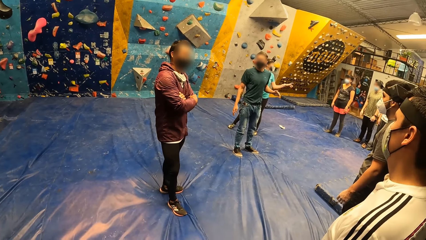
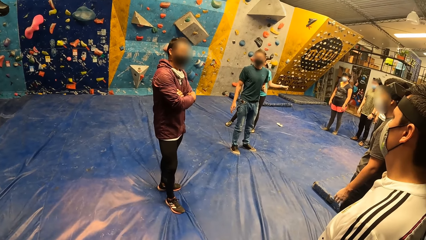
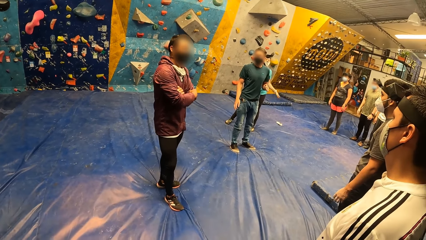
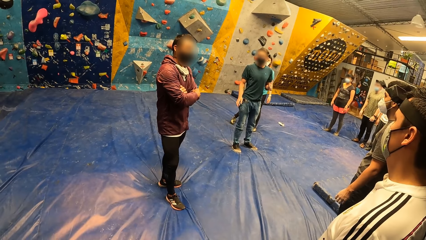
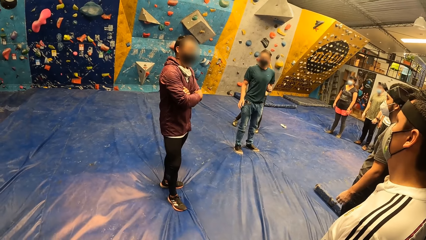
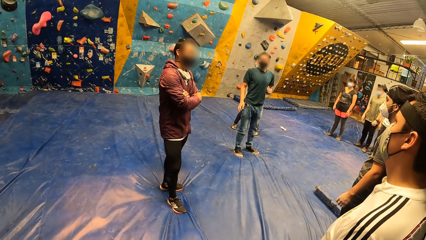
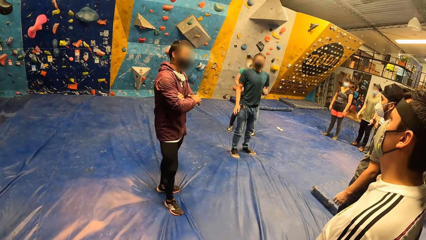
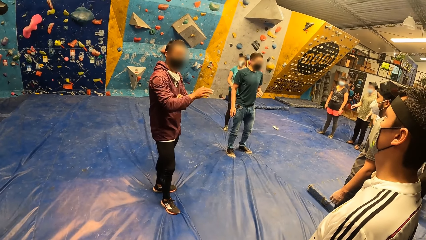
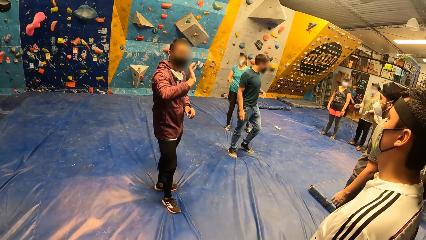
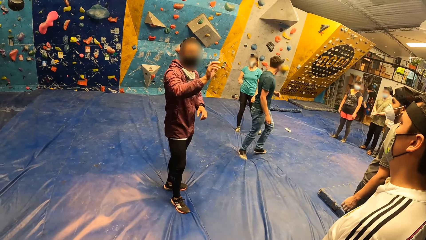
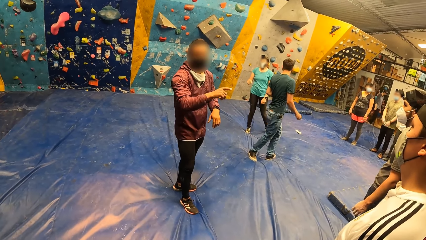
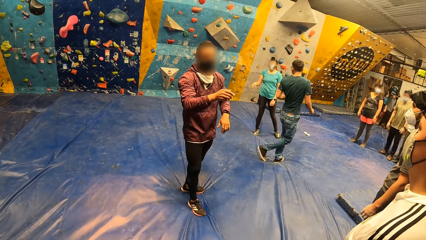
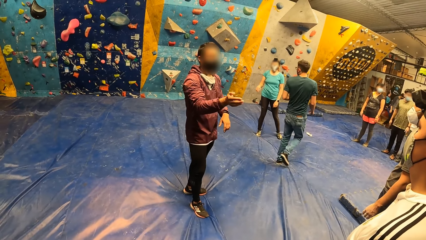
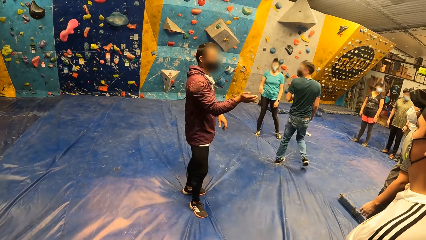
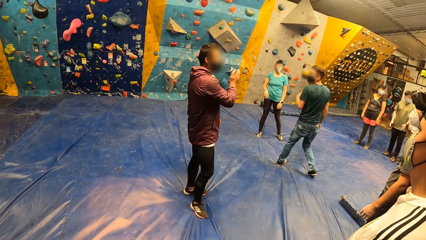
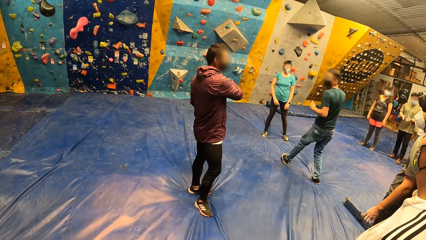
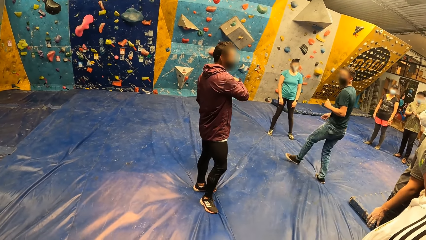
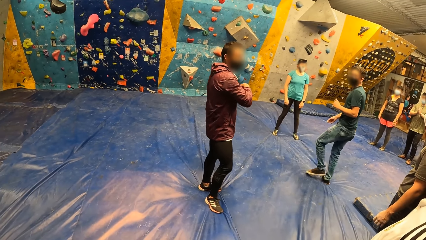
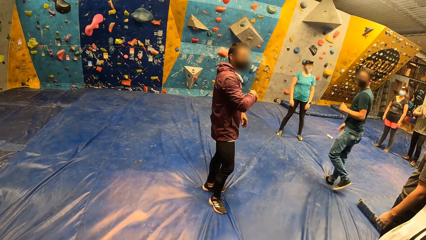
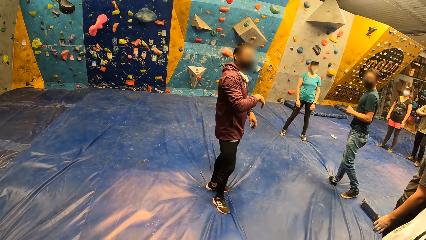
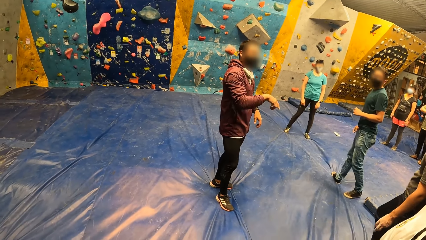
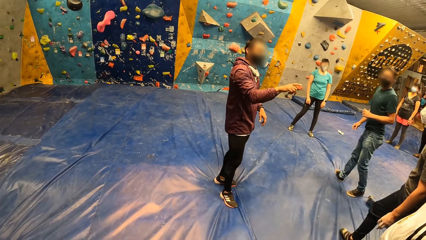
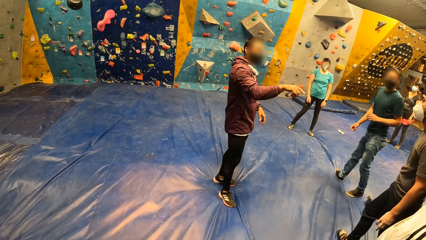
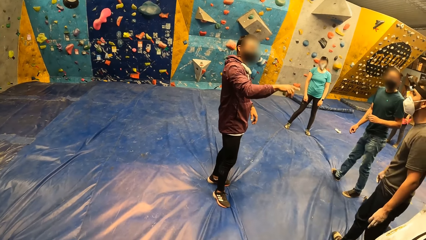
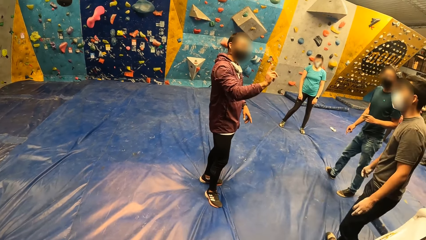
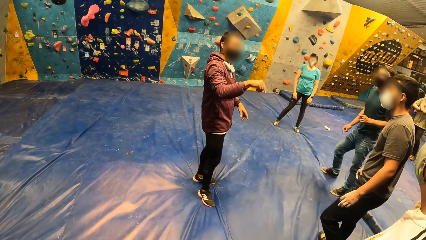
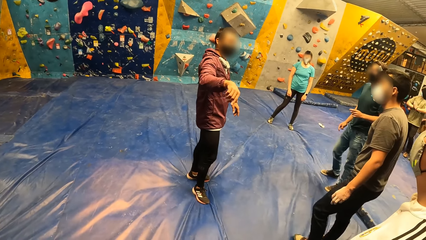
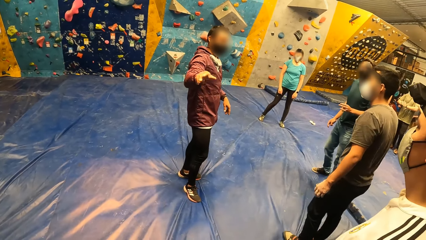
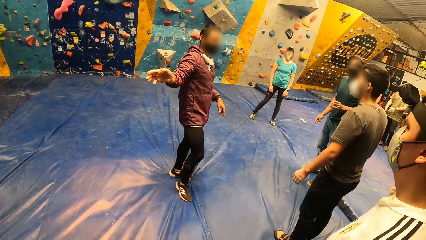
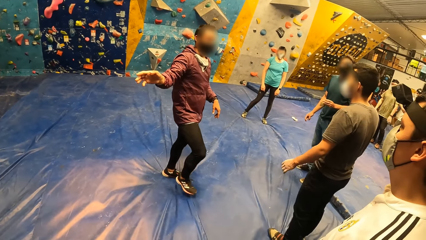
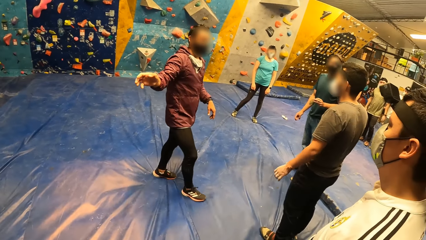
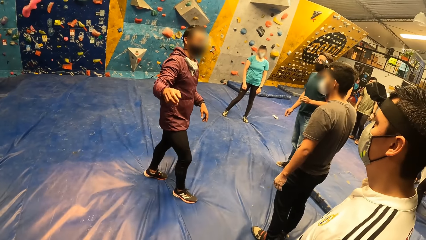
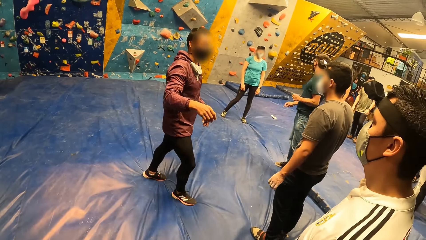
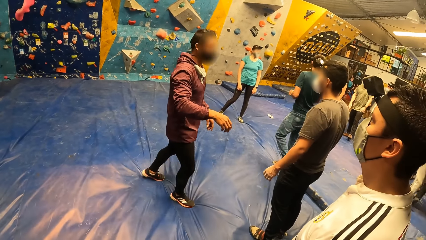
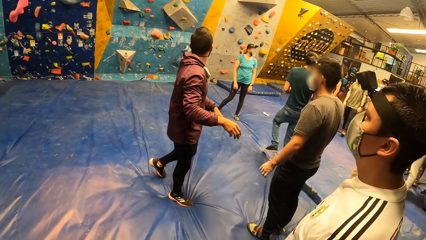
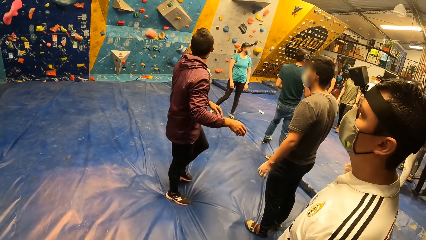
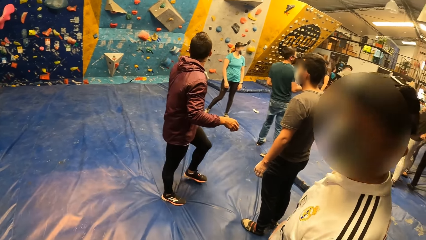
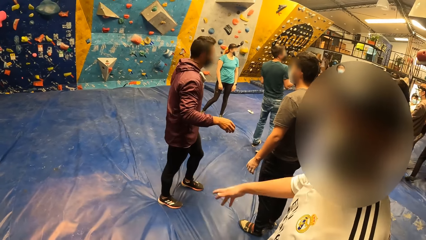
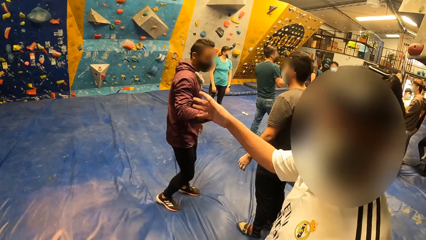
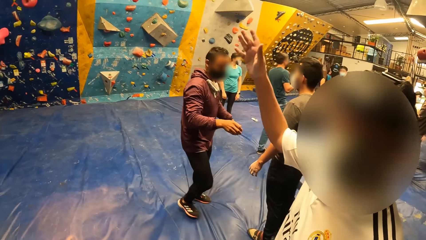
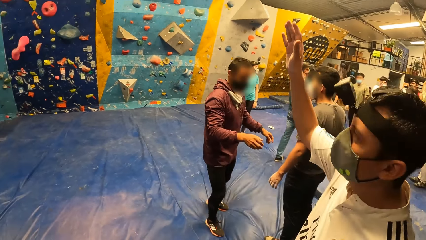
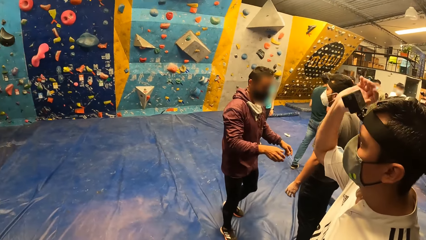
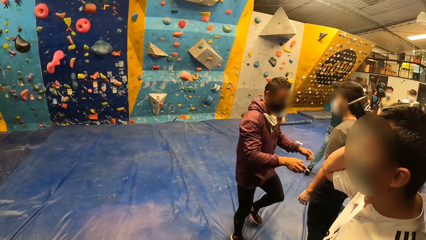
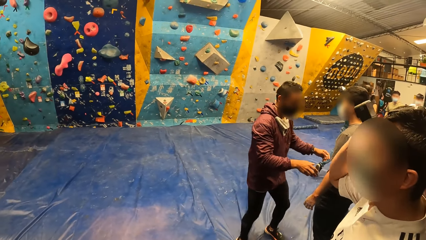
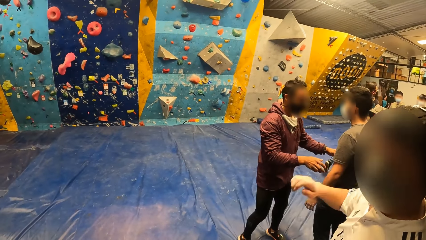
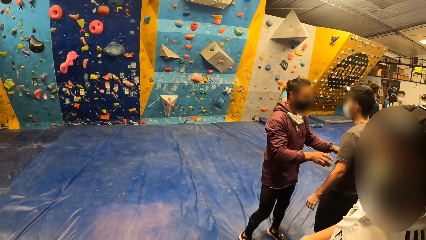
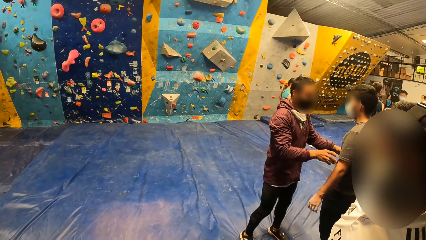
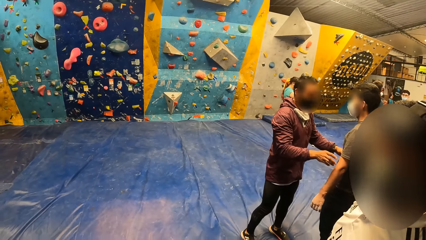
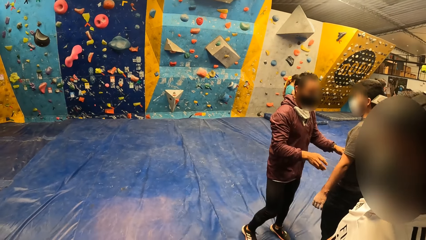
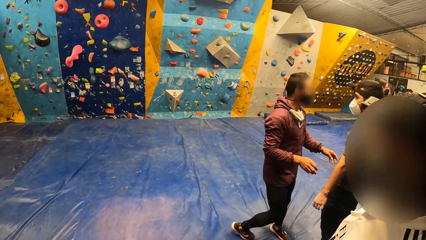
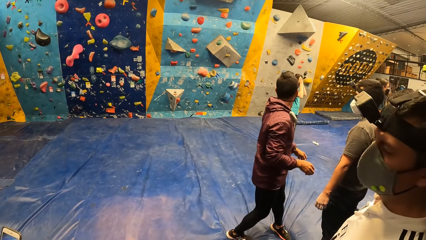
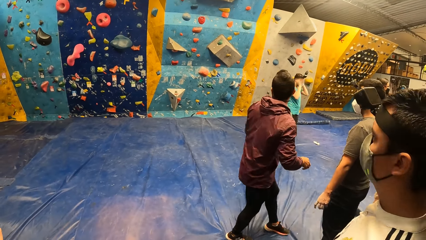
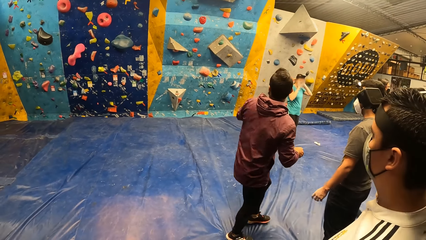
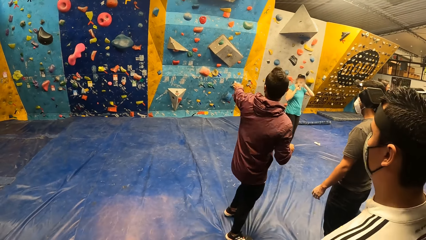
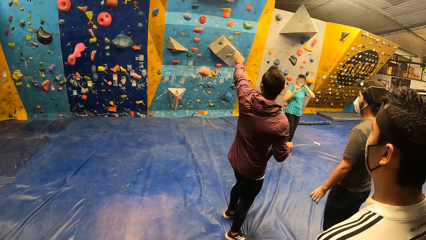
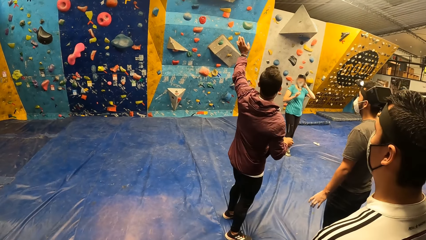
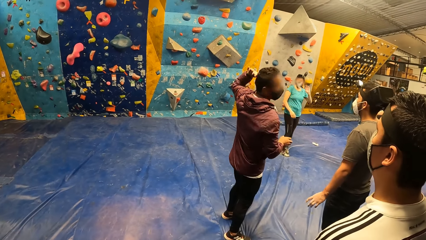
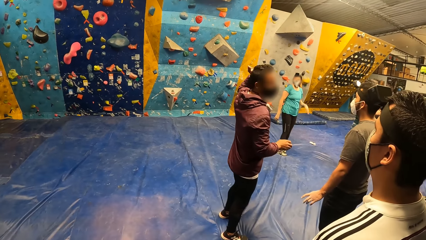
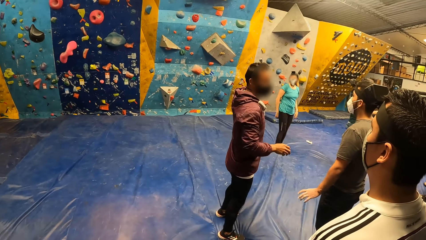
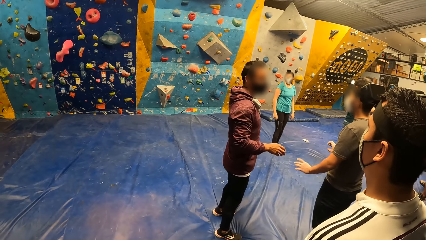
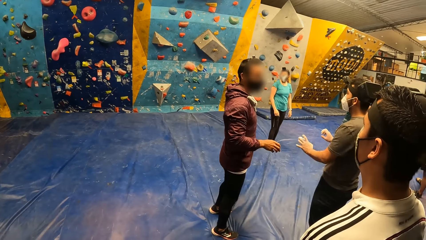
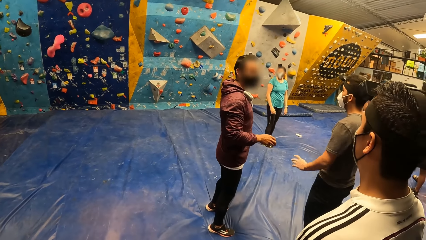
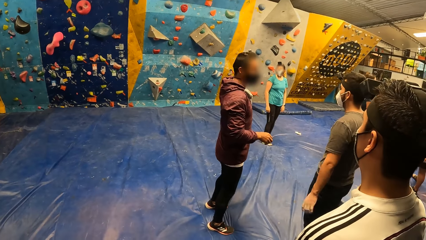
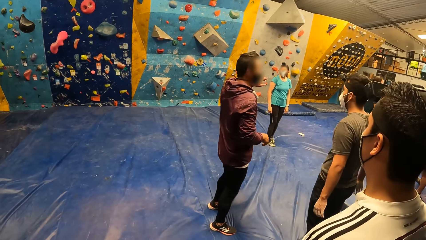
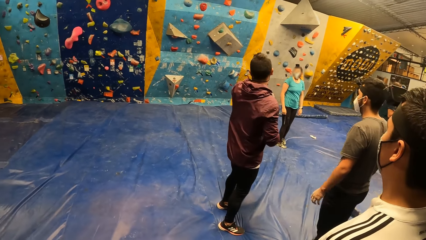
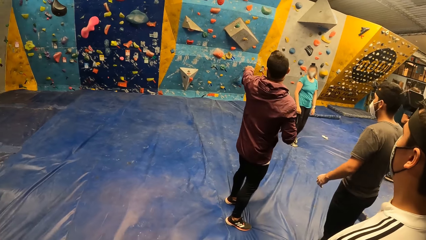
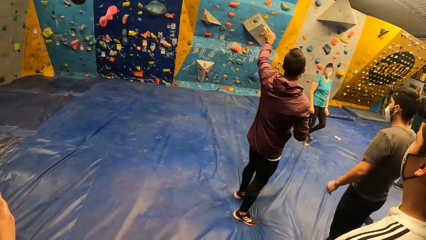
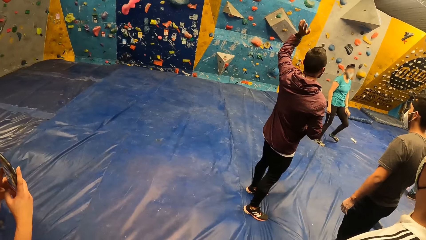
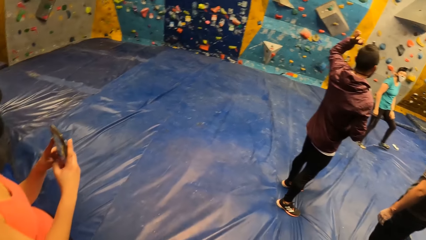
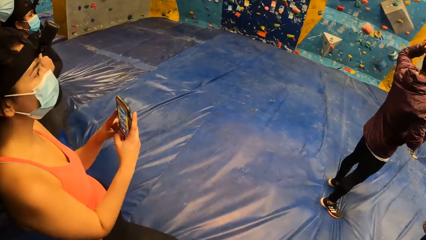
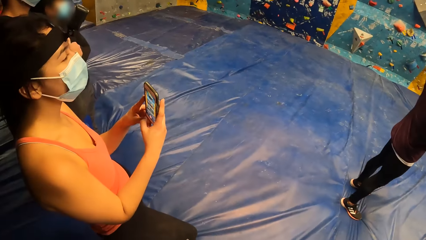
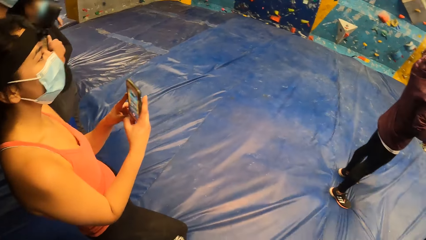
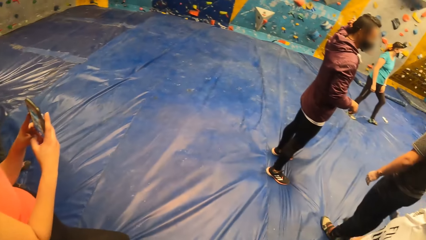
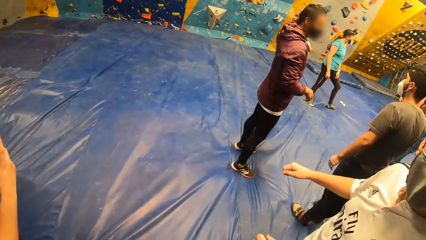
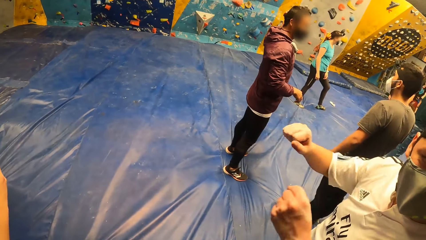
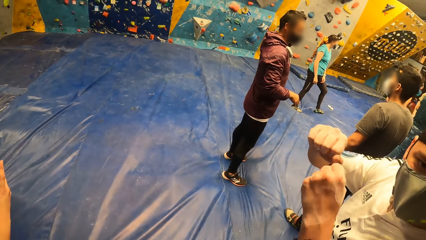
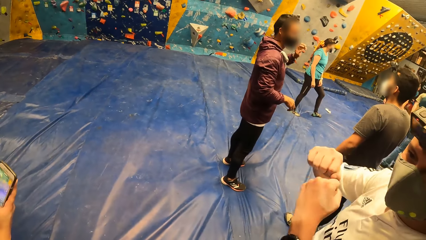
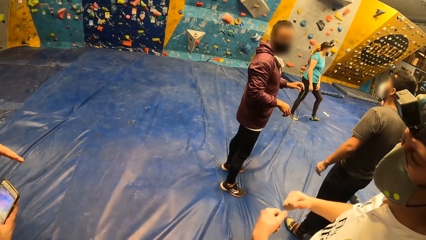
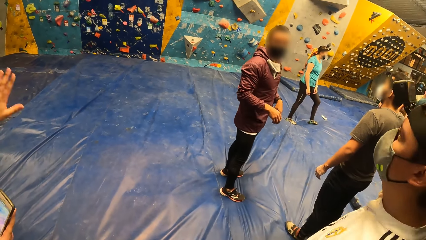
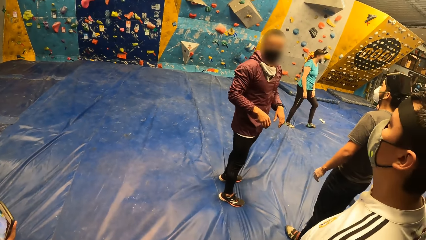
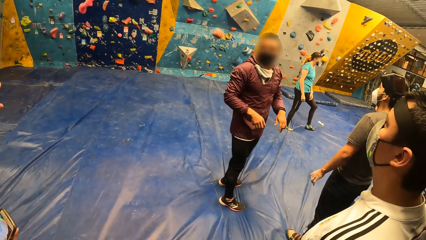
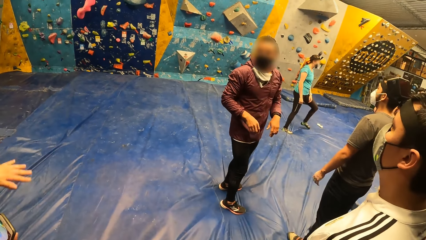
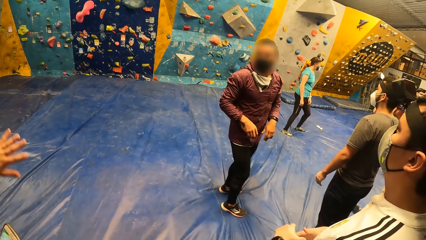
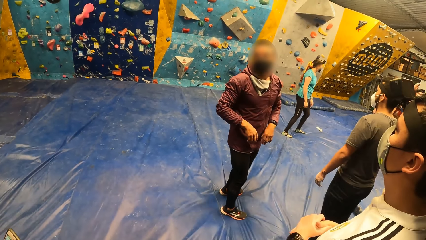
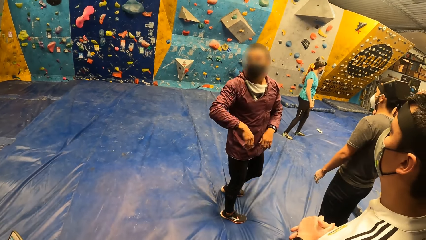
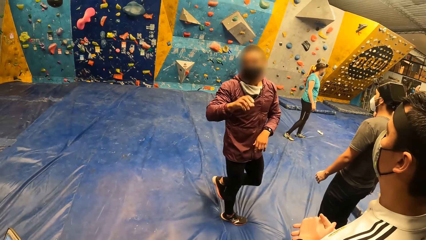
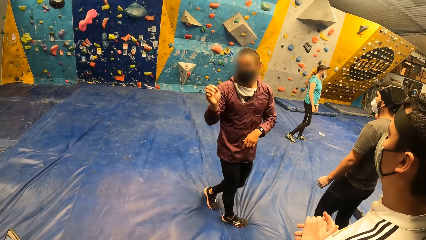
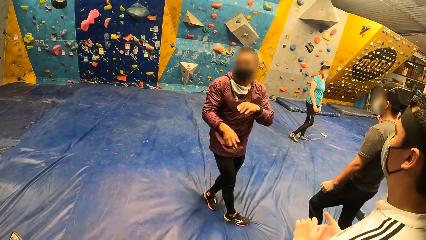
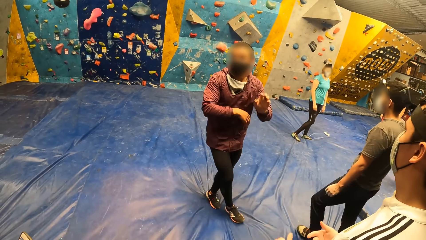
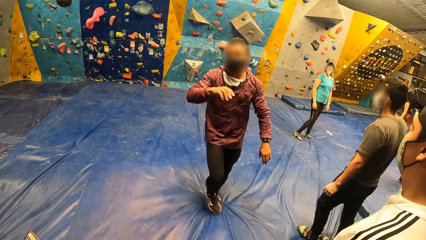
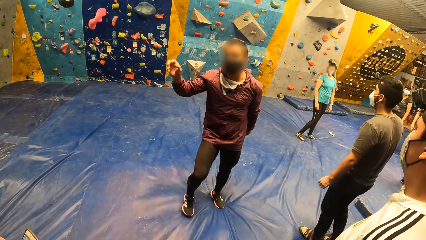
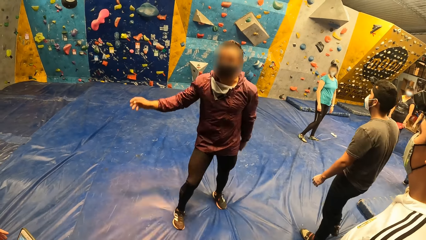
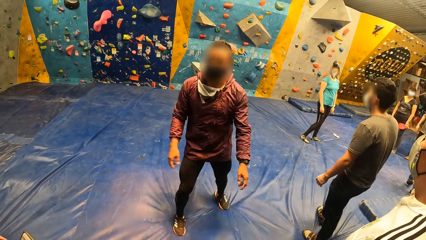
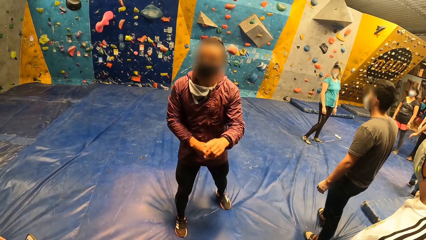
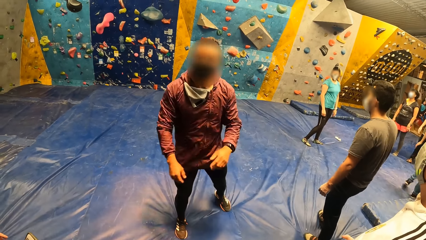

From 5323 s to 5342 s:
The instructor addresses the camera wearer and others. The instructor interacts with the man. Another man interacts with the camera wearer. The other man lifts his right hand and stands on the floor. The camera wearer stands on the floor.
